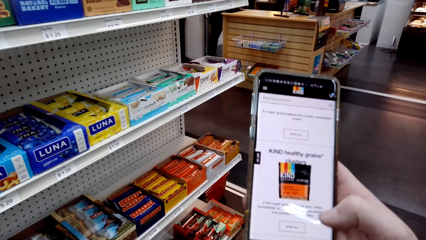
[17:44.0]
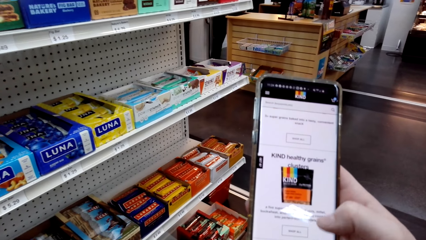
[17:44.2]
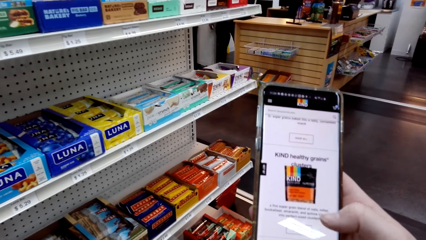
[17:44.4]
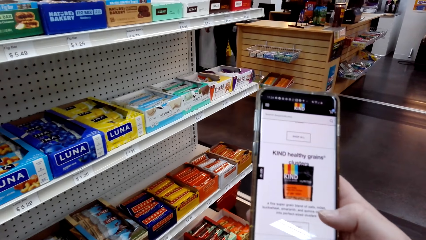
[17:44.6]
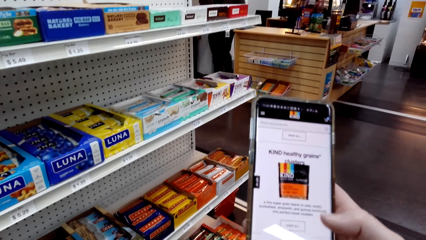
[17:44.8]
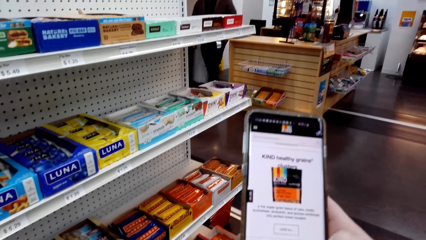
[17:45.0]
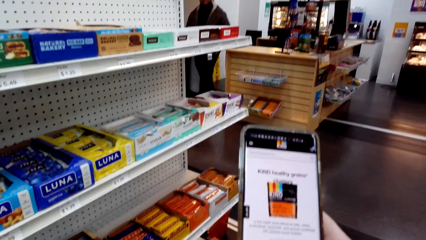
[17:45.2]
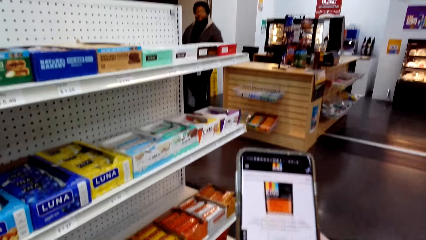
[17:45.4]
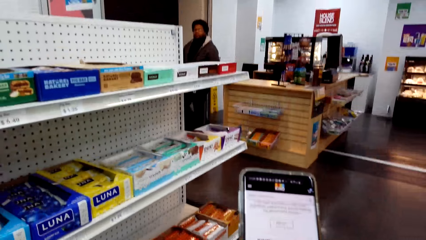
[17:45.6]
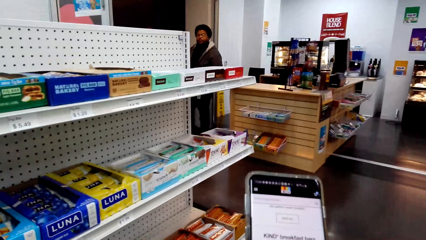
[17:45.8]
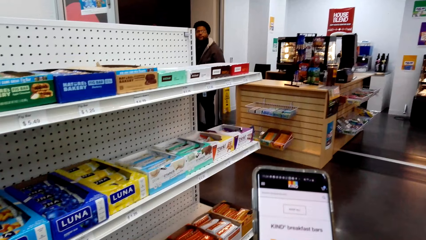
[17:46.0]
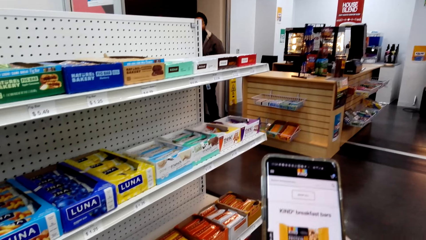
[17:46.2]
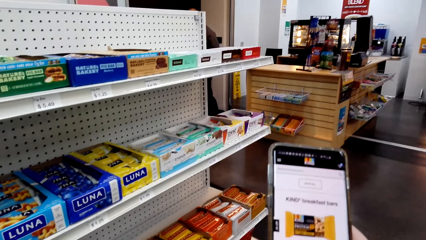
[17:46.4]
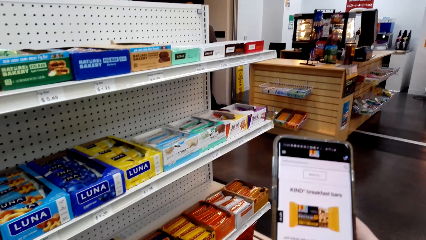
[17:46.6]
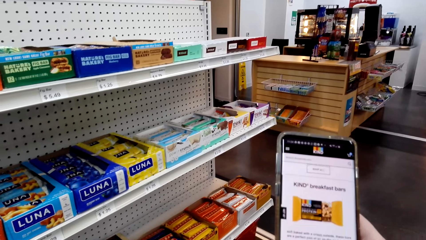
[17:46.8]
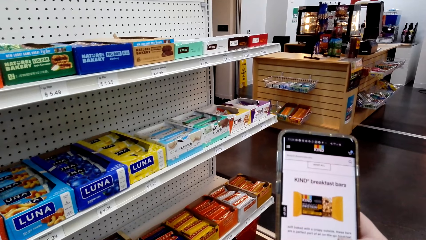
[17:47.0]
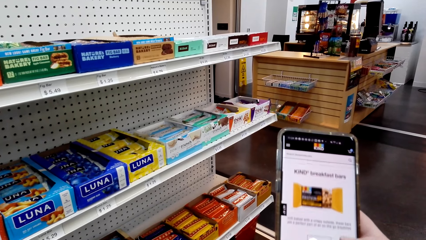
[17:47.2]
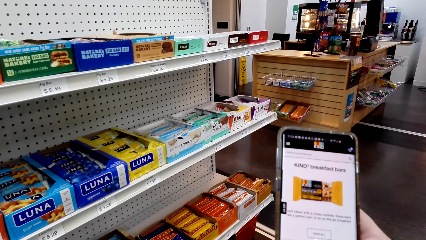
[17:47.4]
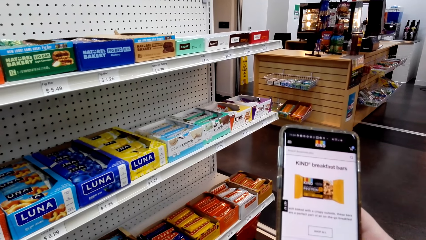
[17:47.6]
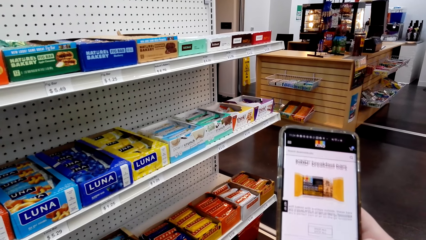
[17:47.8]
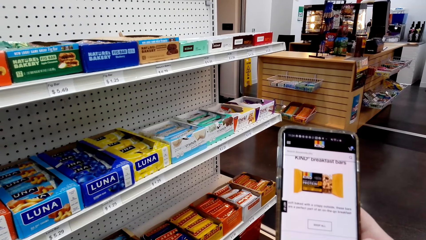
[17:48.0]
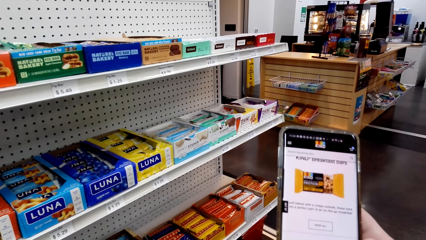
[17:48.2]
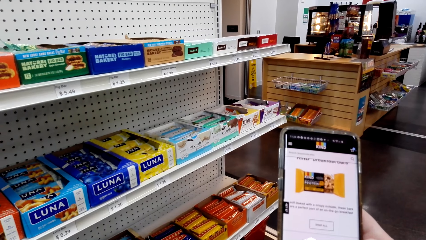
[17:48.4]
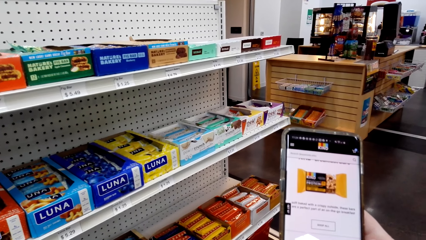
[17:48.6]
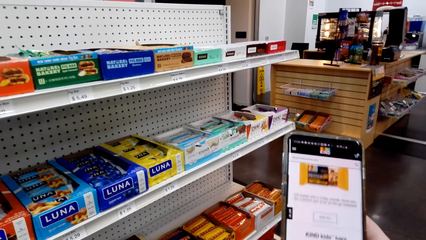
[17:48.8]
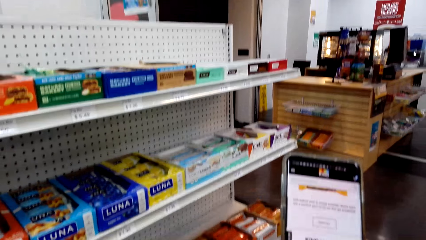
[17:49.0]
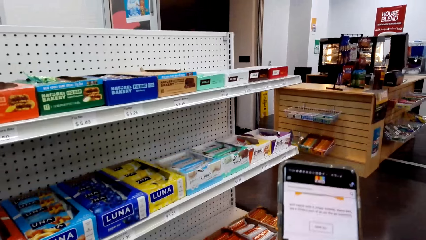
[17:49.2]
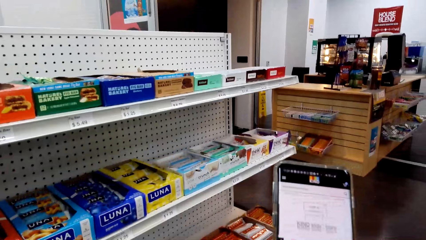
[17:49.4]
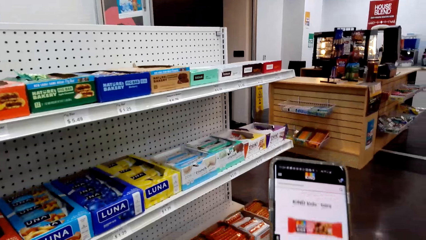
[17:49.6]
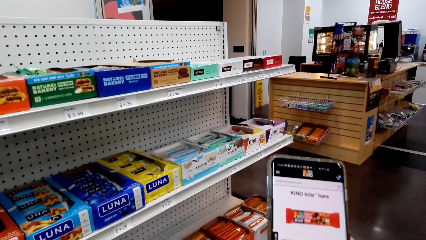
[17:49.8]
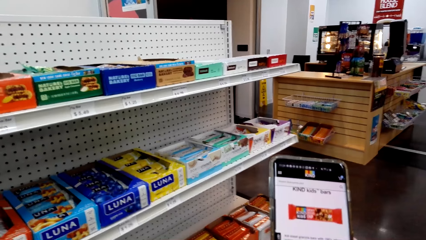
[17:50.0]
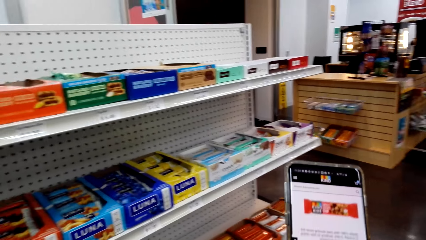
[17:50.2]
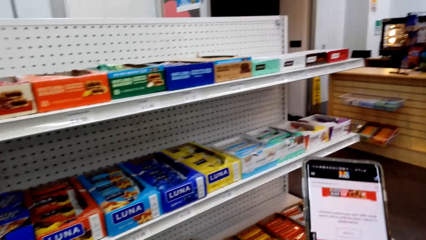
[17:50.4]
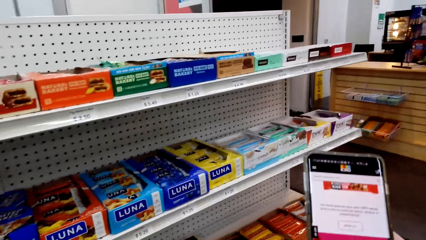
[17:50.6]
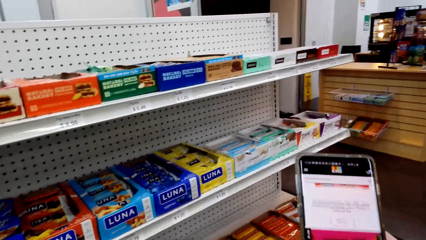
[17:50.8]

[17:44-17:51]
The person walks around.

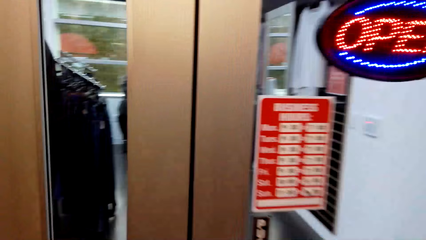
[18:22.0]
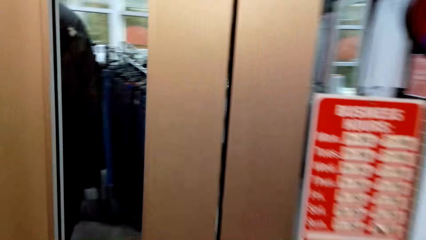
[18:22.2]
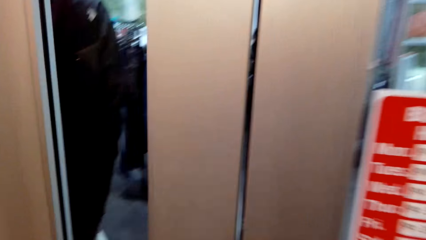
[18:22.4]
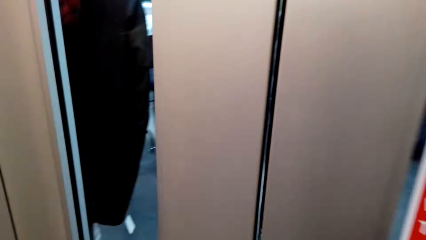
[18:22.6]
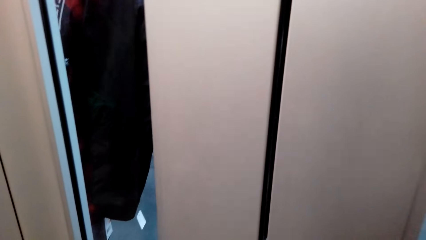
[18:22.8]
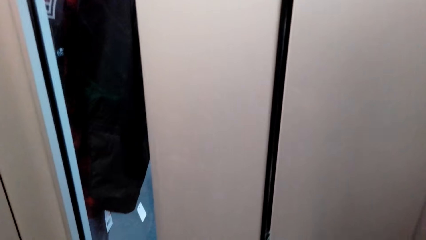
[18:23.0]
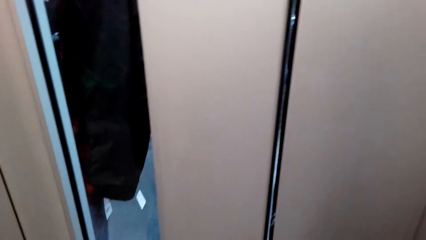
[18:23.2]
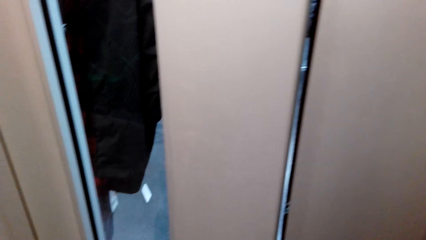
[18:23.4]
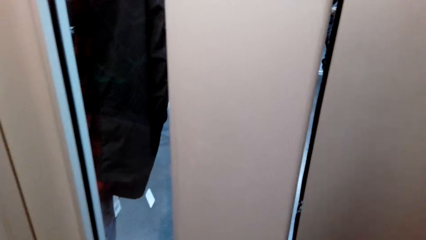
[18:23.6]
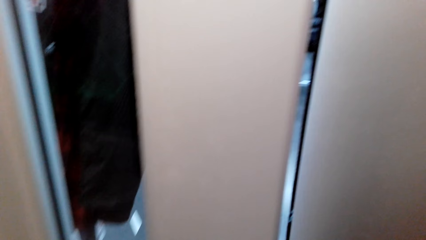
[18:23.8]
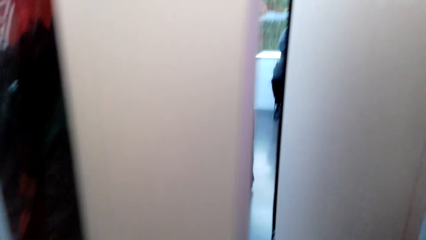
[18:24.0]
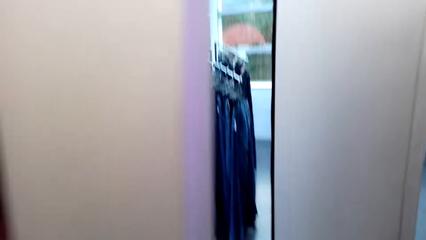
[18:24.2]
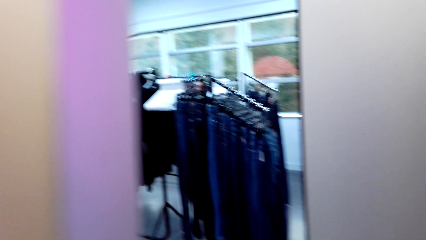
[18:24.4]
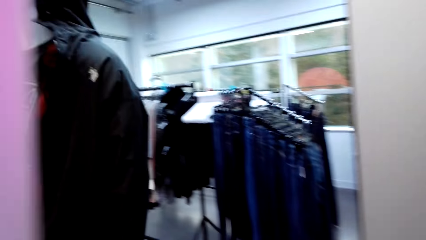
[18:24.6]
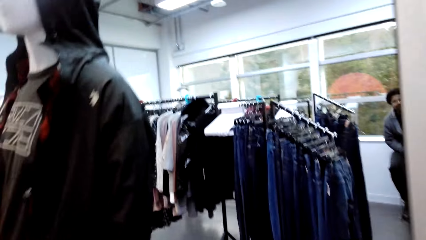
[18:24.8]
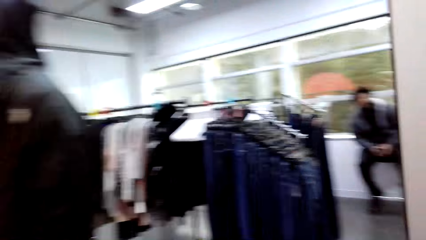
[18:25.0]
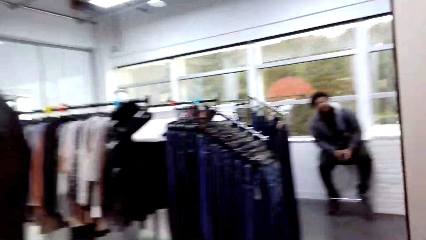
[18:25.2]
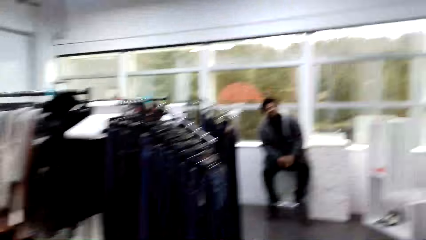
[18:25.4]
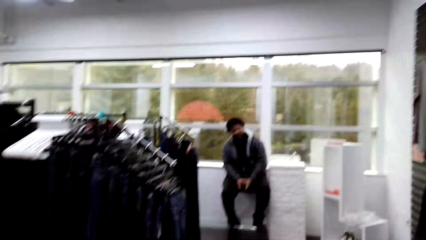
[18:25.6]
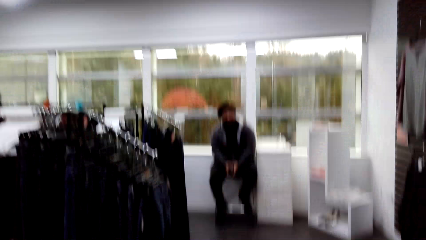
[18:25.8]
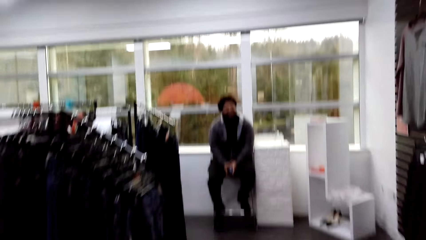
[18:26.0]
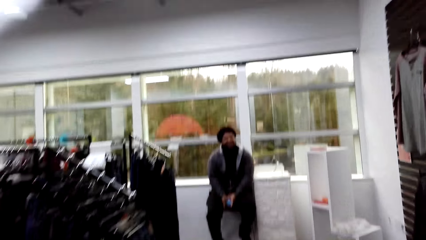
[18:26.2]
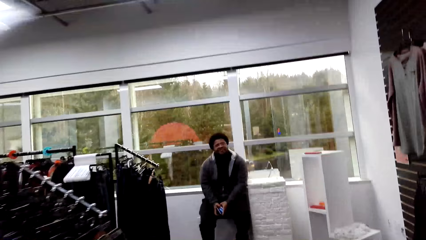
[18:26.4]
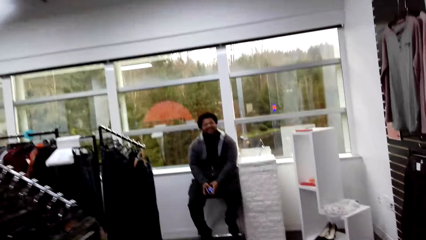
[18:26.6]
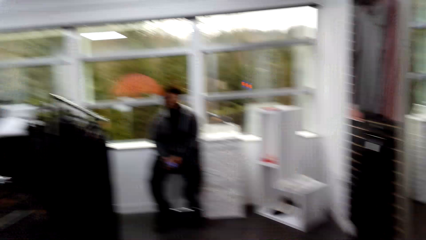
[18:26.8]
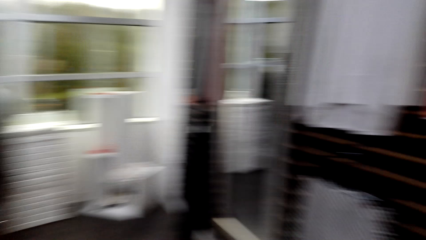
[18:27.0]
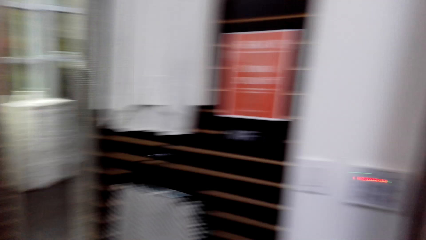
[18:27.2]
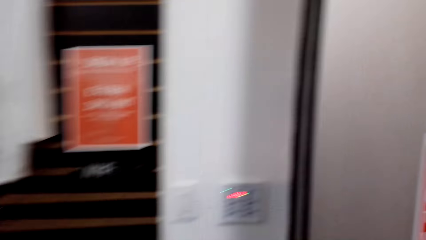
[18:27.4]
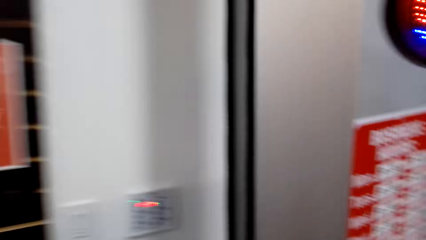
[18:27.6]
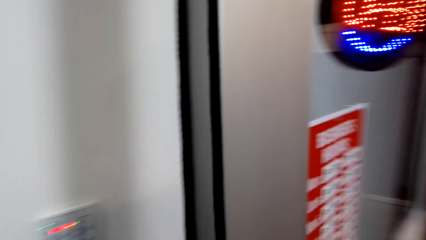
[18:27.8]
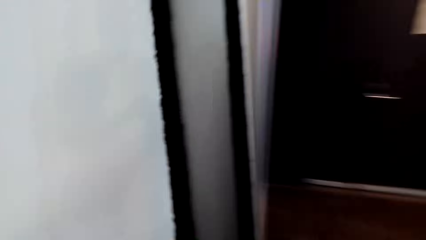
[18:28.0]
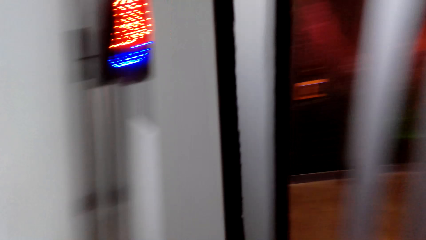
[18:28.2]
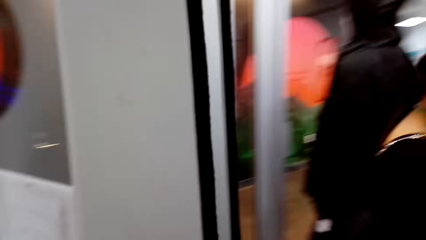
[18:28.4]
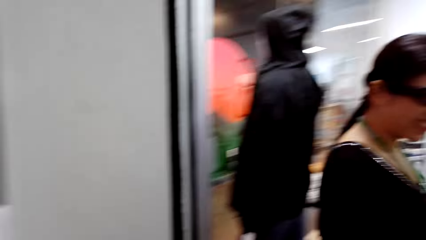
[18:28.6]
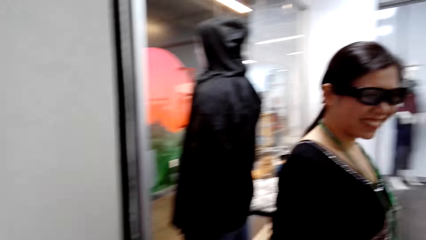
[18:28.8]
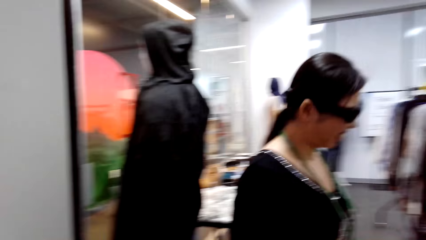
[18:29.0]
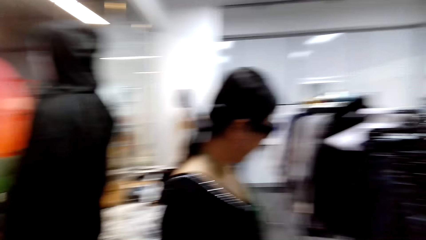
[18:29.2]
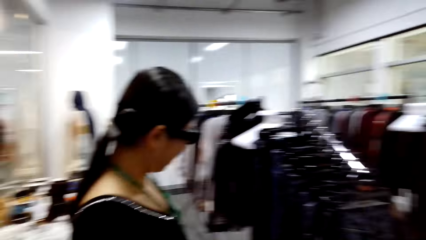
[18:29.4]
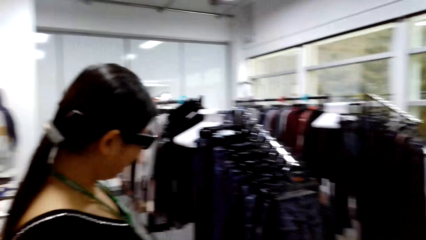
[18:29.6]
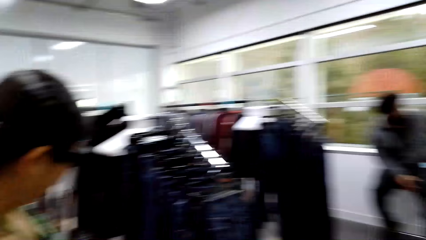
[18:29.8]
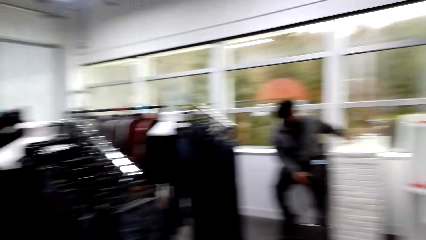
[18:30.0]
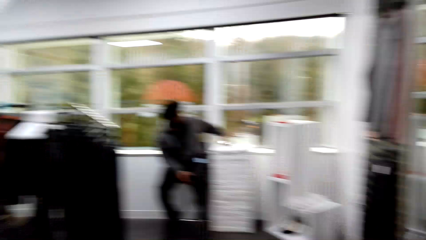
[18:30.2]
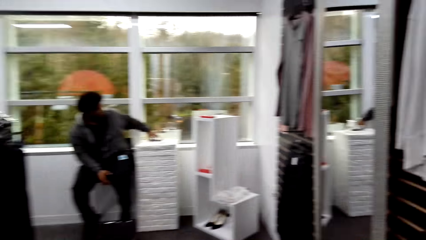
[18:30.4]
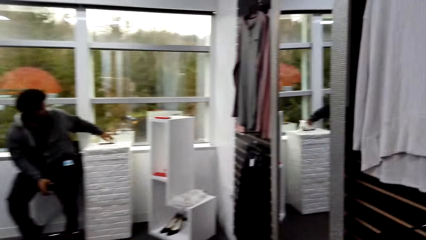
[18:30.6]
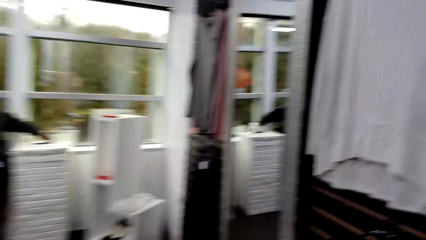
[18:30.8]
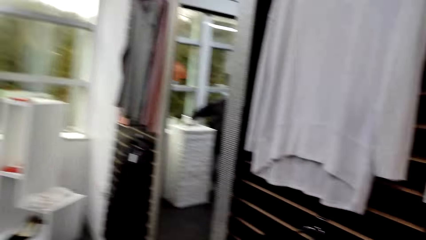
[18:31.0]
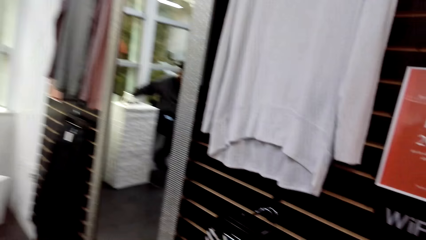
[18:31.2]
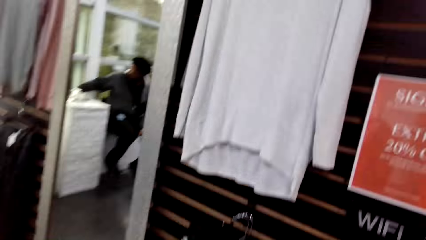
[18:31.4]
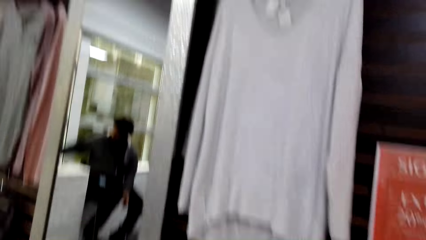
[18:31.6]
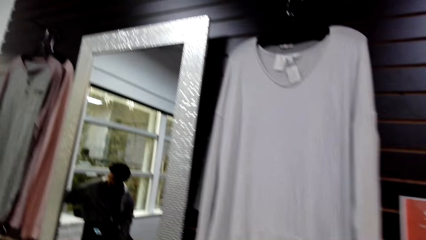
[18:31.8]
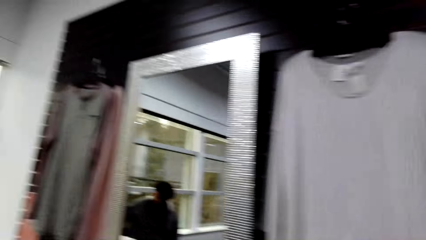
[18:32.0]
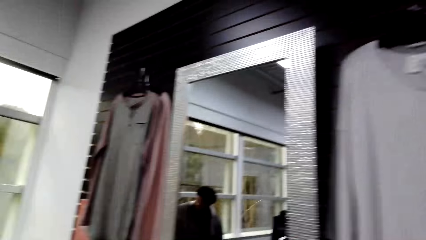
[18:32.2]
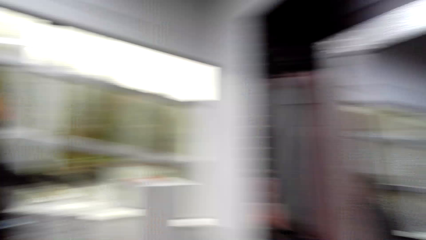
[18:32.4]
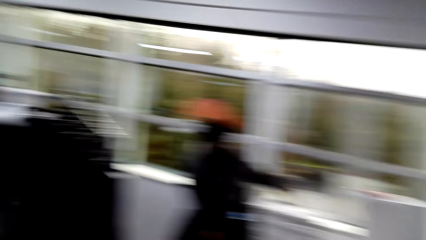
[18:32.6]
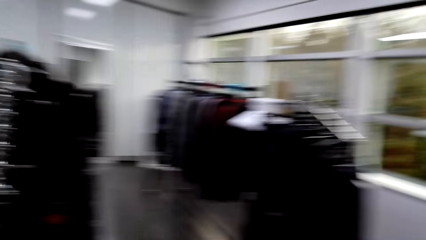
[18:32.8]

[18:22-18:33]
The camera wearer opens the door. They walk around the mall. A man interacts with the camera wearer. The camera wearer looks at the man. They look around the mall.
